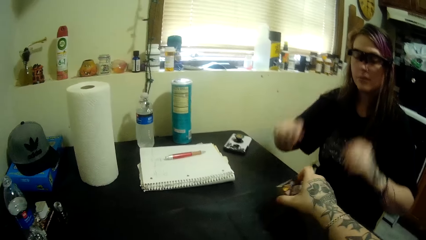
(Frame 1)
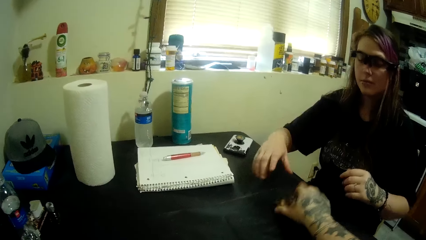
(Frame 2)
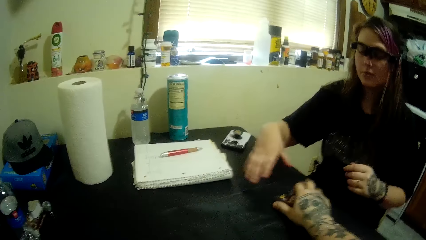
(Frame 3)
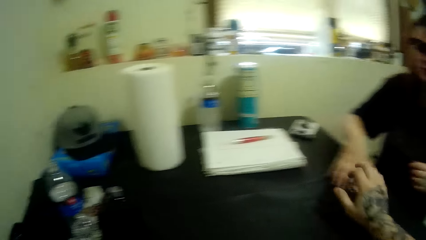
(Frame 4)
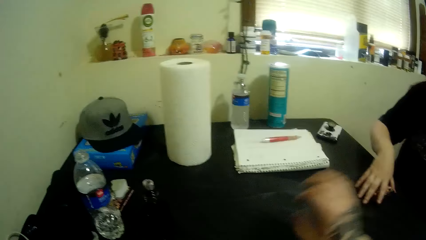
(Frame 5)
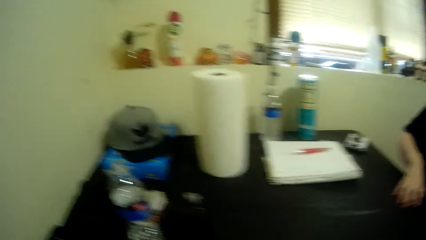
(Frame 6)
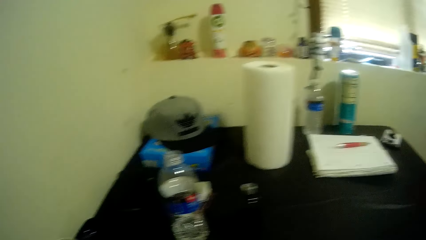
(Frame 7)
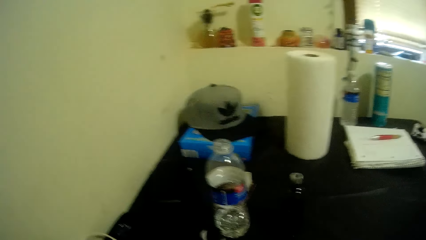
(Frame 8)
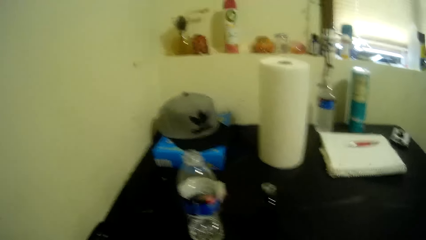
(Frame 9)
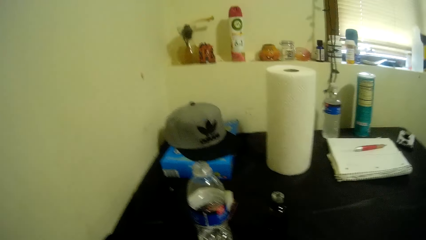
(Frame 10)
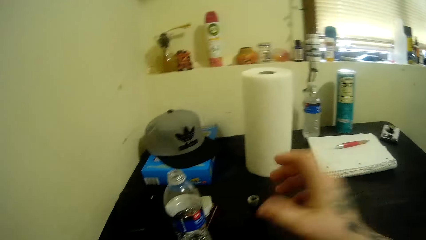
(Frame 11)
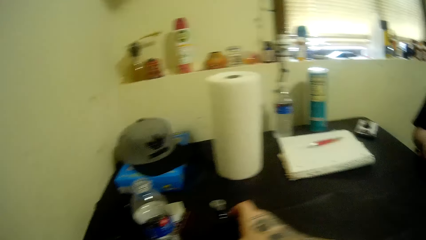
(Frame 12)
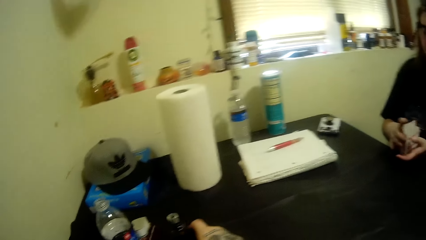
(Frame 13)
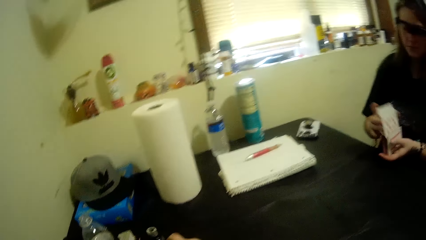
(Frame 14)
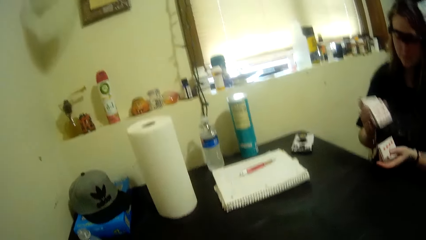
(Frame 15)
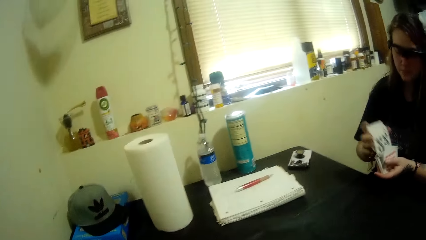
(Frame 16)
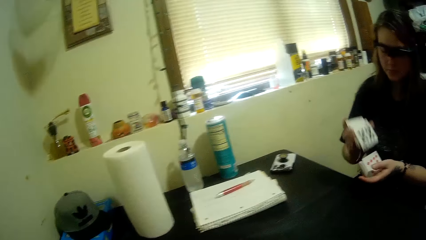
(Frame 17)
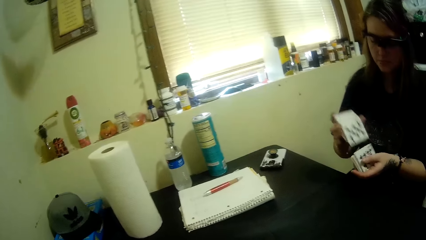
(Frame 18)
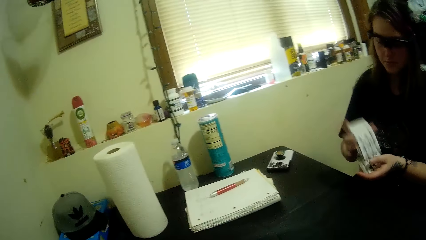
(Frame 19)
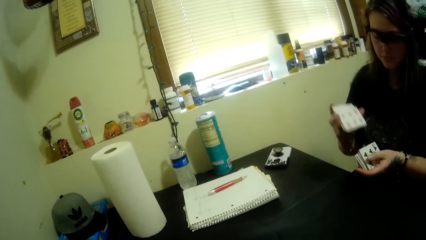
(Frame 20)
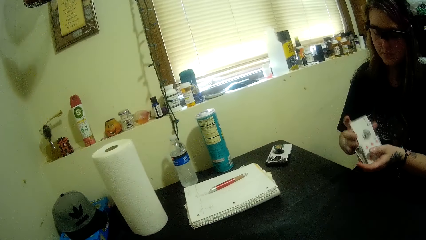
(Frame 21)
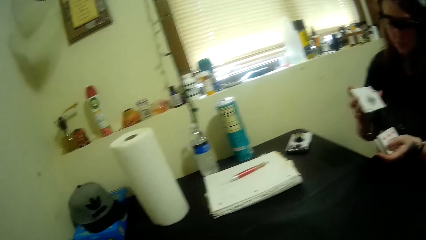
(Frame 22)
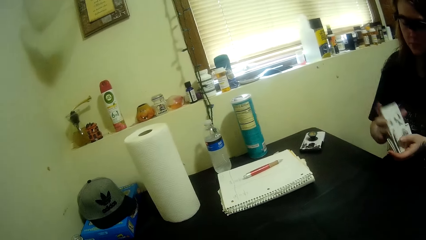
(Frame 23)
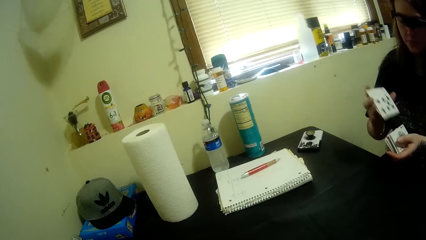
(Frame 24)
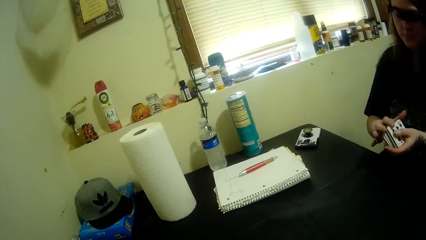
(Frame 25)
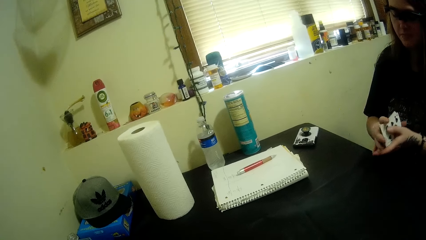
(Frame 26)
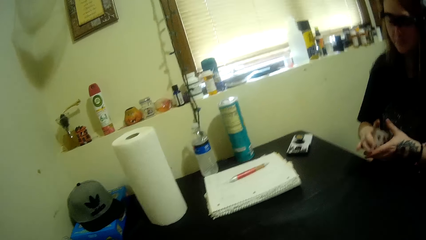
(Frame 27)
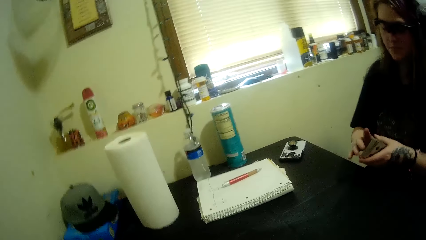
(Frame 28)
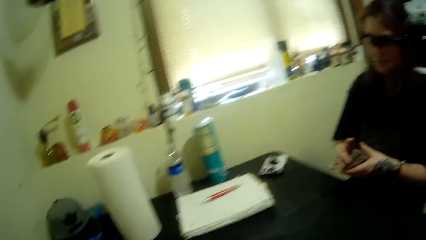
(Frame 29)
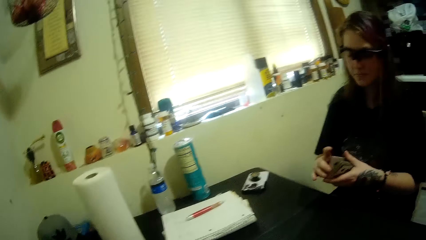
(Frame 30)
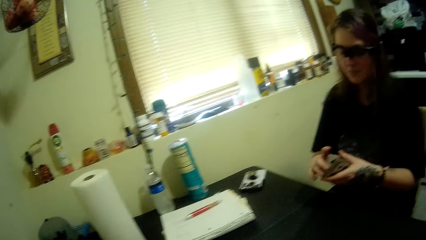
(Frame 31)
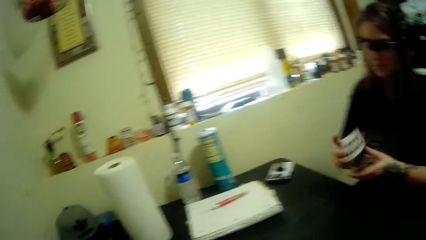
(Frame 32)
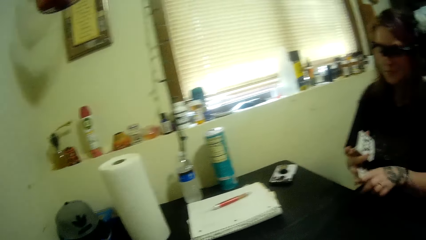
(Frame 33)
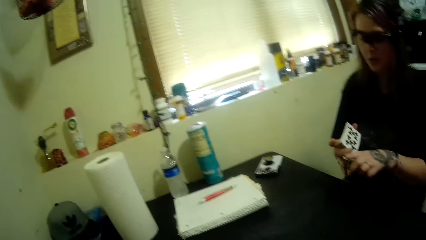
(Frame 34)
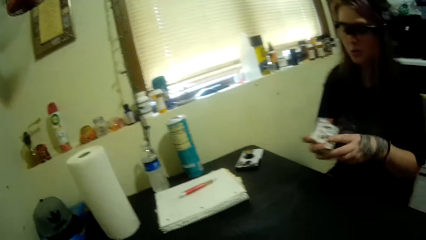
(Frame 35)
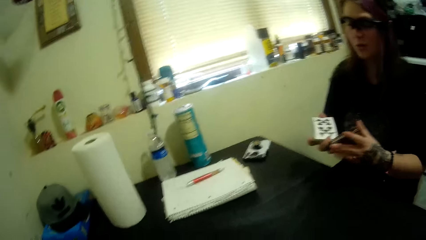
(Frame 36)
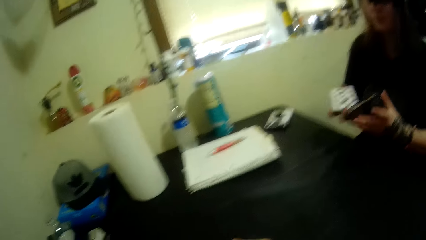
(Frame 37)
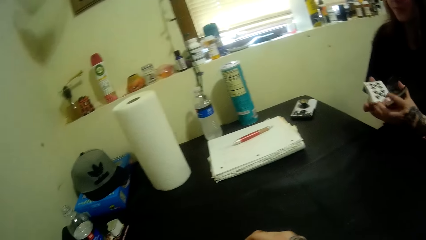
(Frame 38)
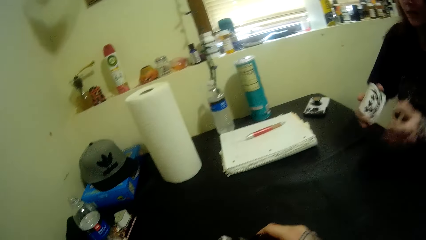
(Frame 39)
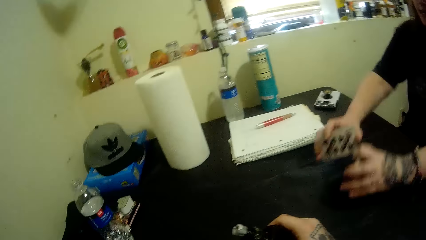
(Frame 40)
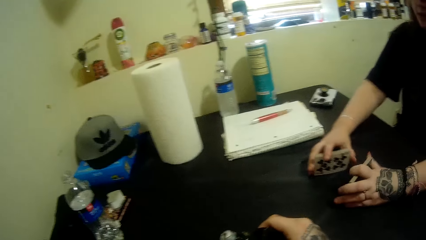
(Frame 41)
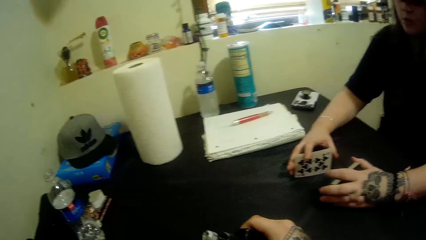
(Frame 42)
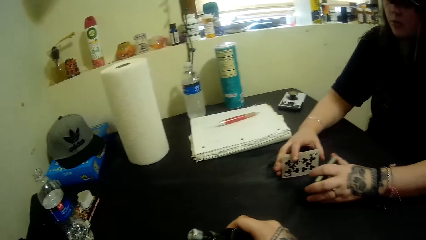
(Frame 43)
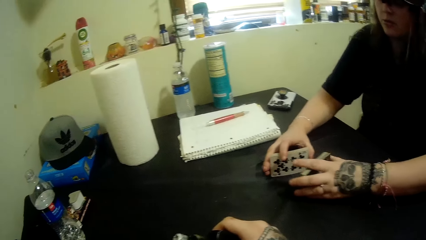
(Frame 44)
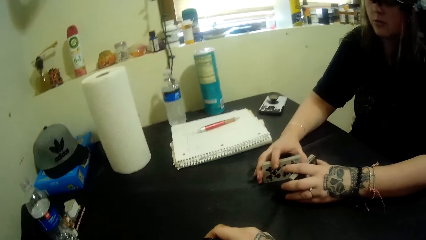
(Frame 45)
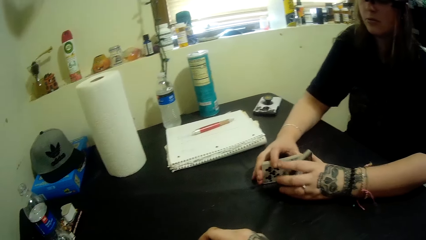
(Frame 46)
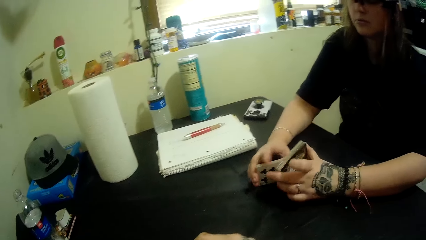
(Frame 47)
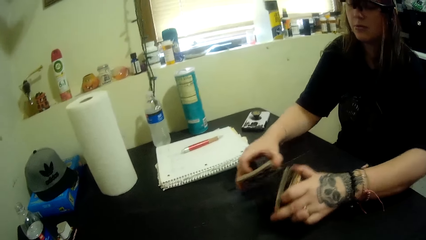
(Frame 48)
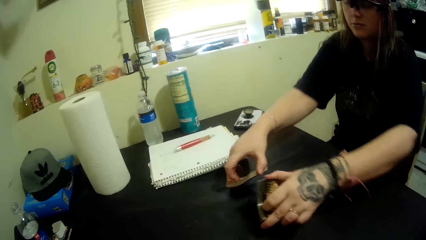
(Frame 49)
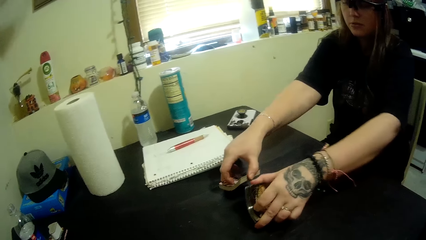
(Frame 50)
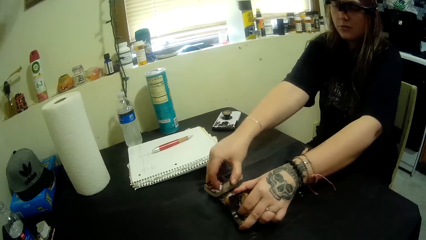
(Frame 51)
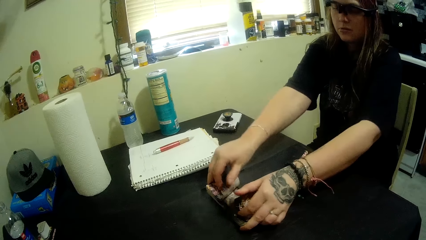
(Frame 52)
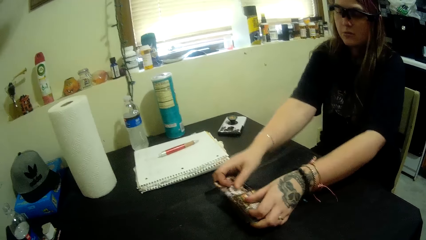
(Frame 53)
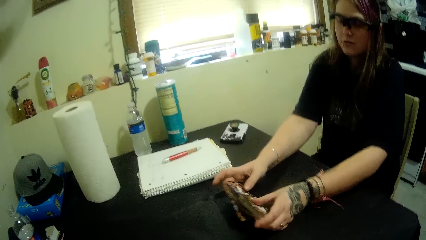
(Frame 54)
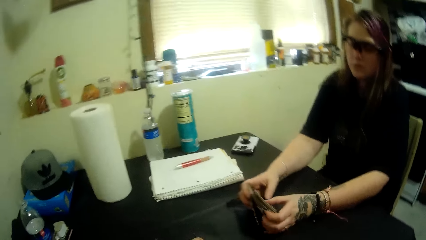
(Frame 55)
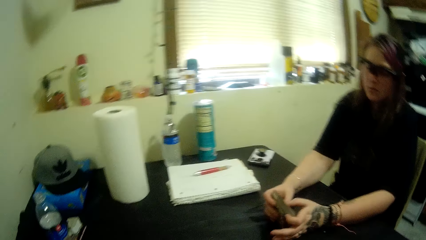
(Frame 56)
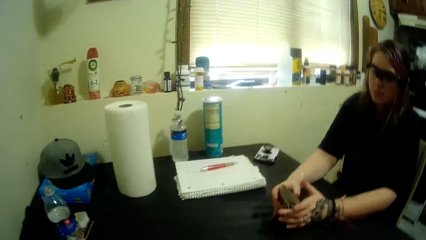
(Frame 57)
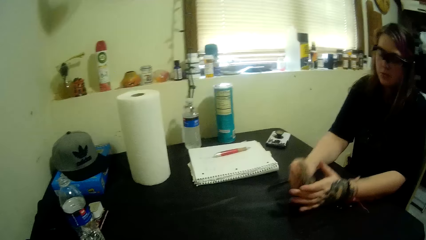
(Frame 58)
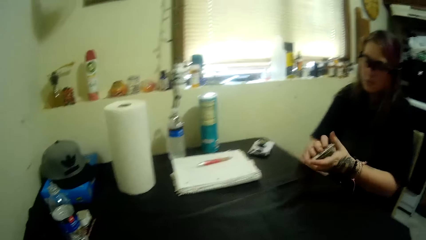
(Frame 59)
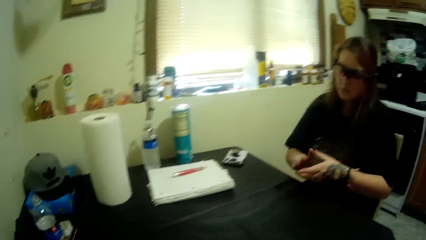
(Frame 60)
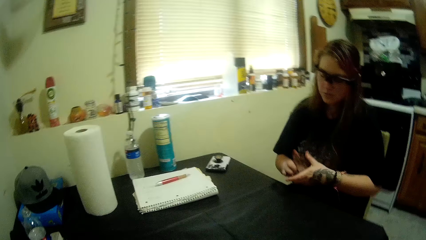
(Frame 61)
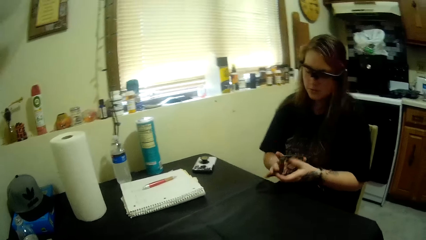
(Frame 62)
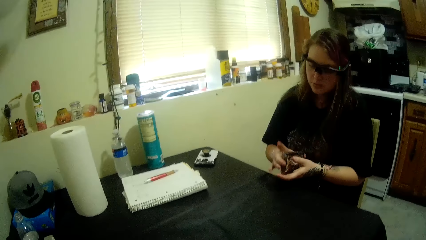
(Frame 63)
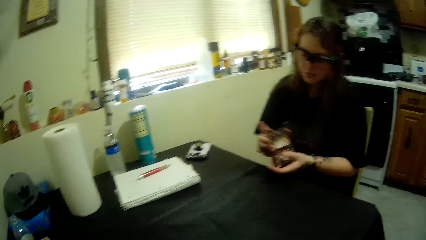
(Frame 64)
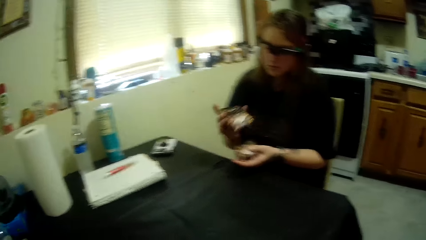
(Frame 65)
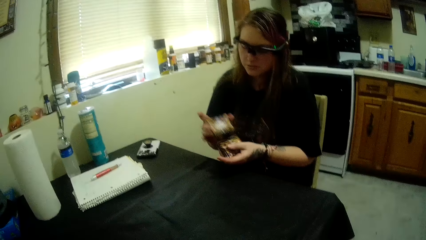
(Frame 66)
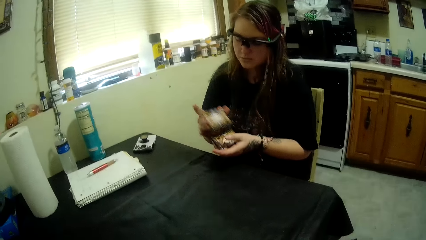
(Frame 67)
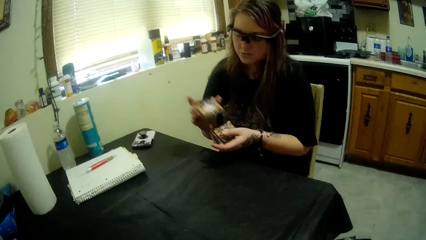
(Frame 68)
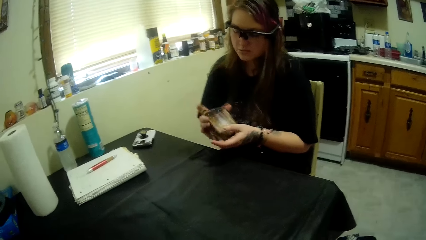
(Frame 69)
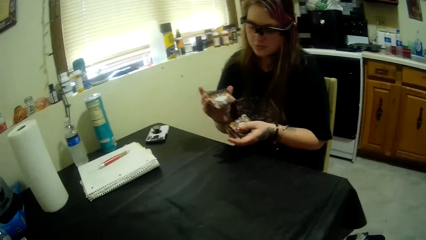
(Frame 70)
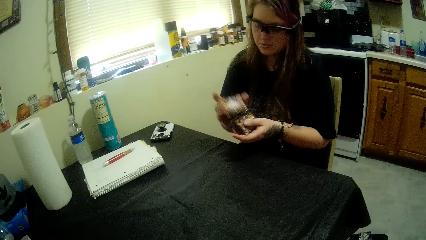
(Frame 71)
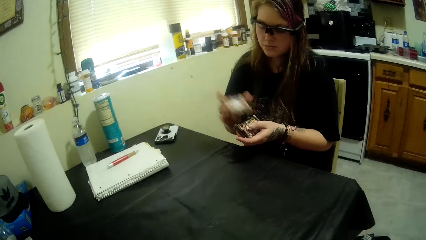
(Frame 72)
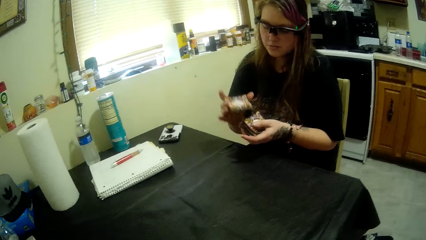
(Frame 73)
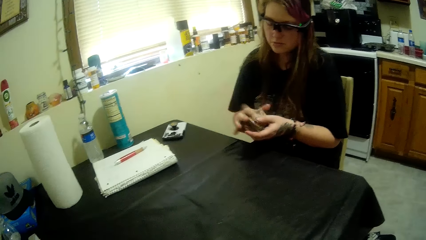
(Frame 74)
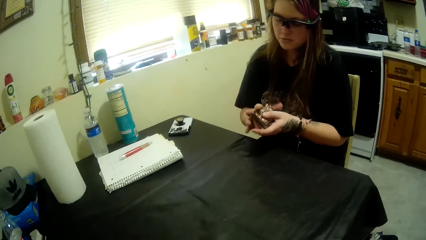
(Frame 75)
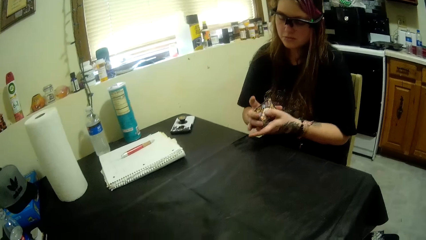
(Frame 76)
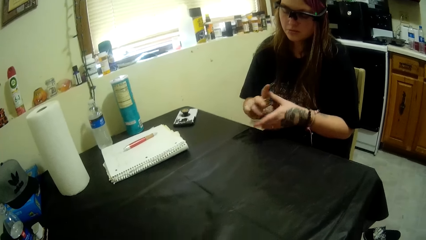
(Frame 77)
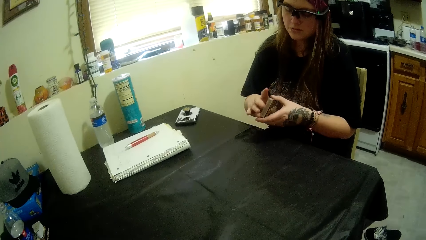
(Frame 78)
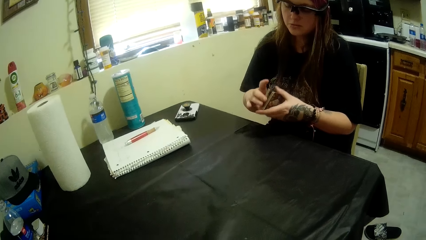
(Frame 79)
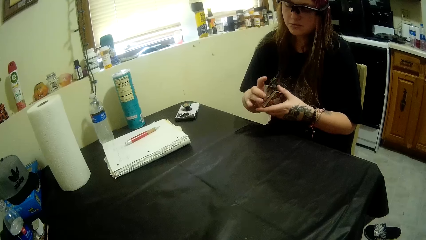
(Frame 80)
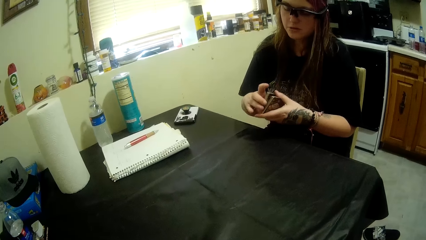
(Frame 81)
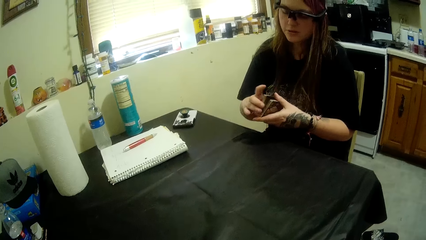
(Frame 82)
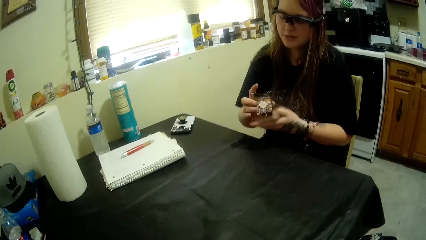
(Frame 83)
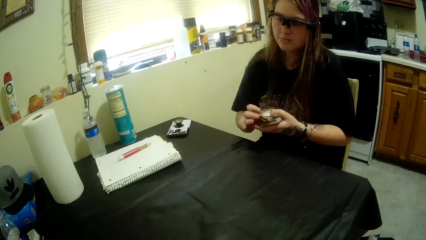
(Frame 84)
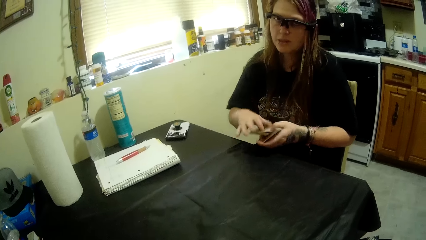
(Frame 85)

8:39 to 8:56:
The camera wearer hands a woman the cards. The woman shuffles the cards in her hands with both hands. The camera wearer picks the vaporizer. The woman divides the cards into two, places the cards on the table, and shuffles the cards.
